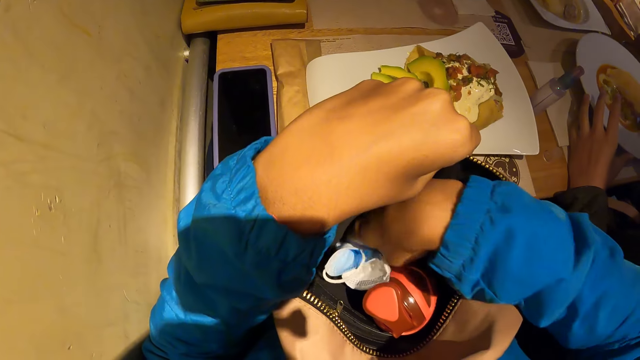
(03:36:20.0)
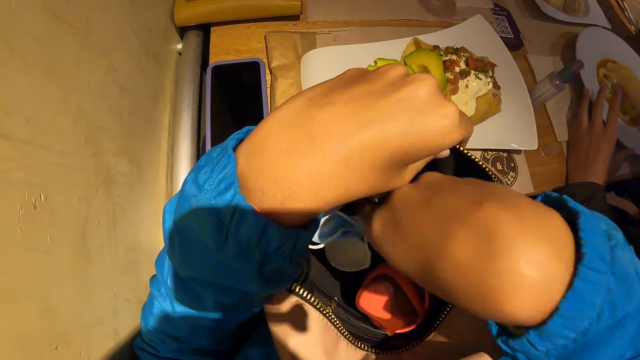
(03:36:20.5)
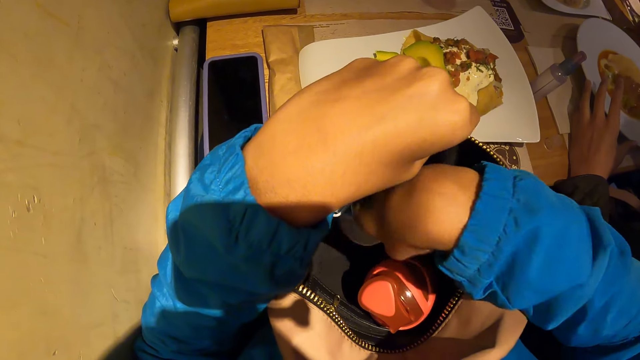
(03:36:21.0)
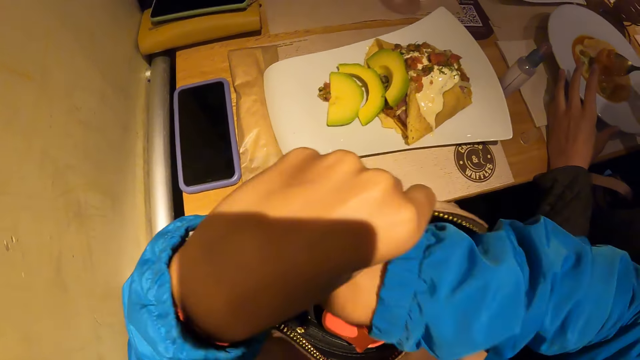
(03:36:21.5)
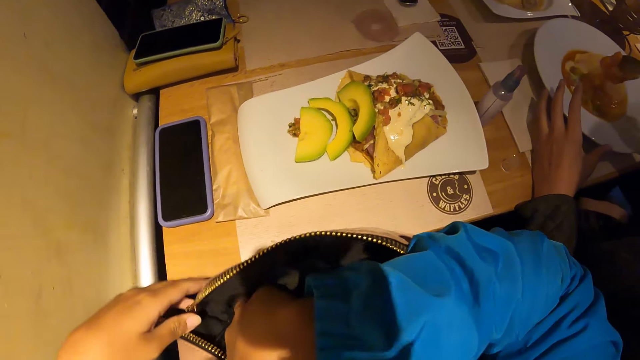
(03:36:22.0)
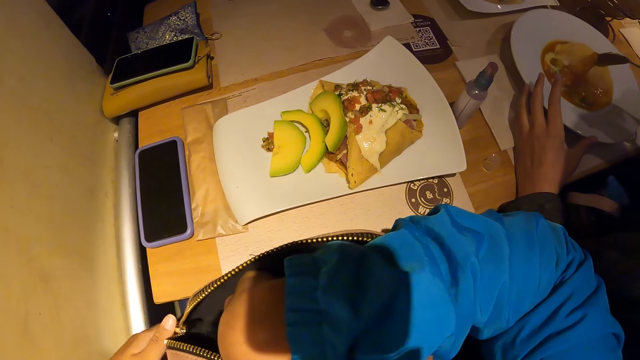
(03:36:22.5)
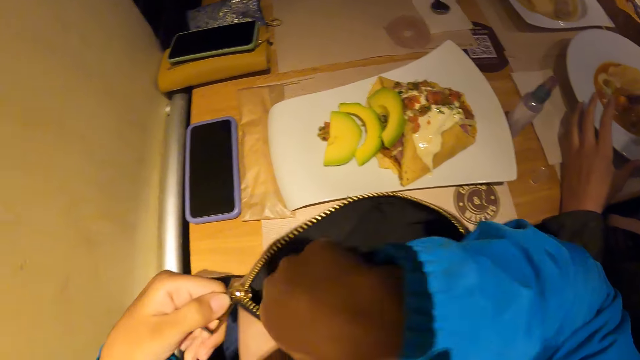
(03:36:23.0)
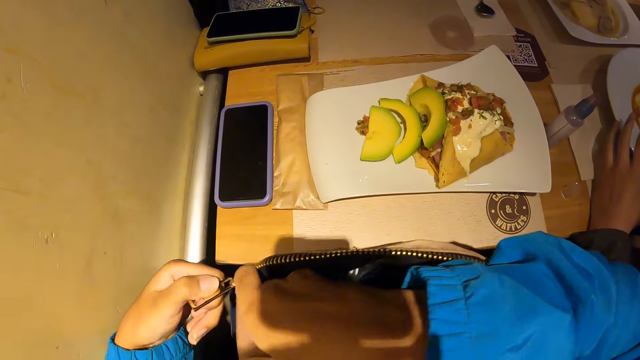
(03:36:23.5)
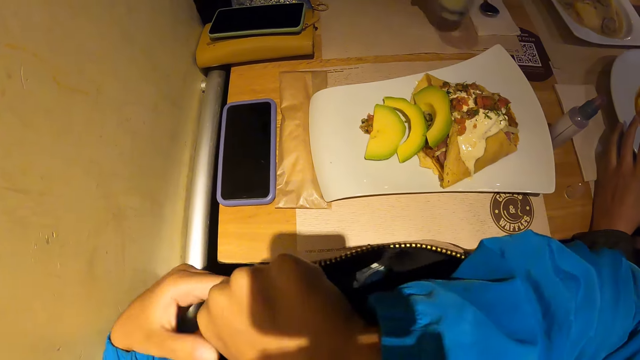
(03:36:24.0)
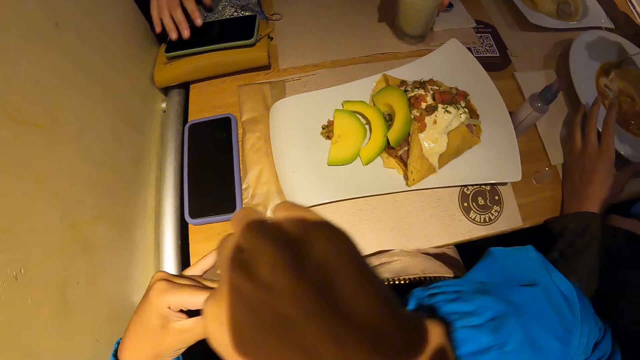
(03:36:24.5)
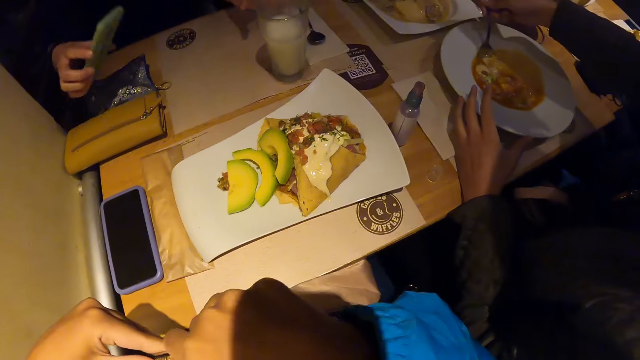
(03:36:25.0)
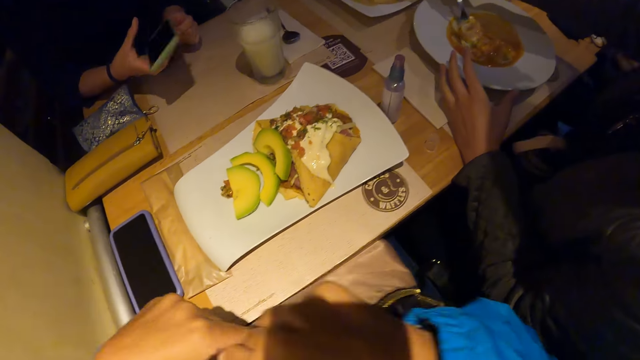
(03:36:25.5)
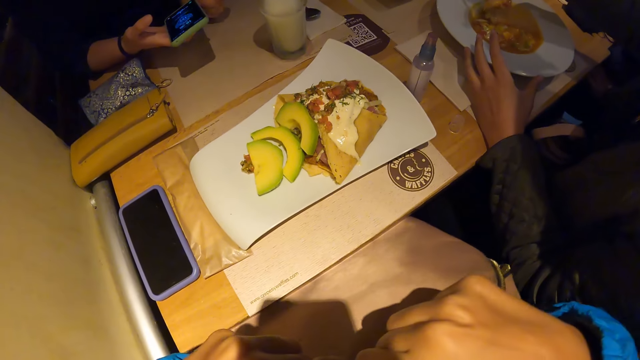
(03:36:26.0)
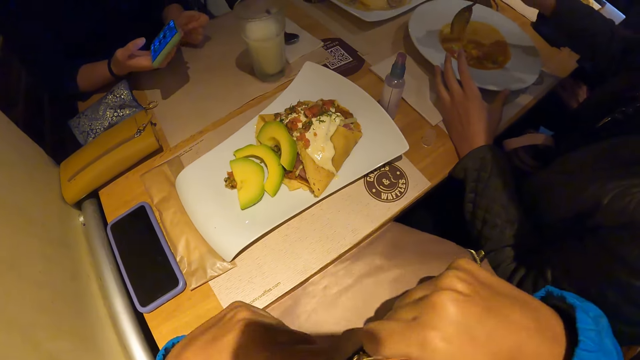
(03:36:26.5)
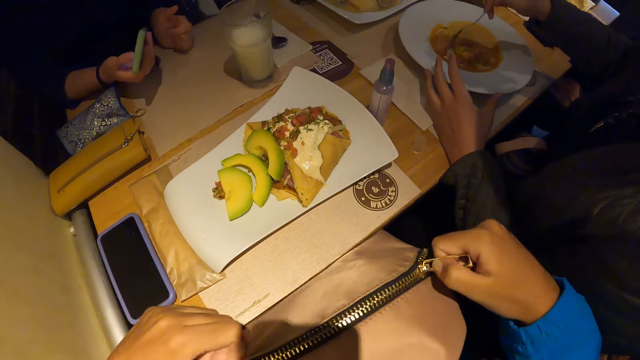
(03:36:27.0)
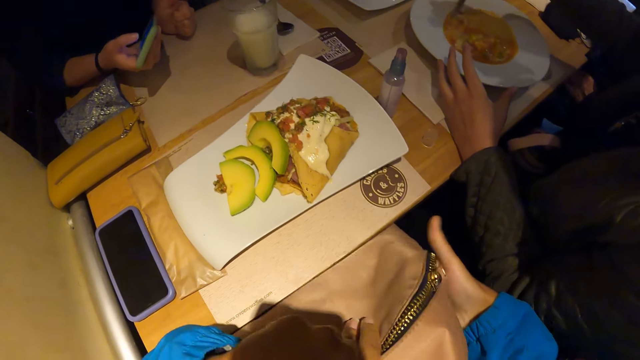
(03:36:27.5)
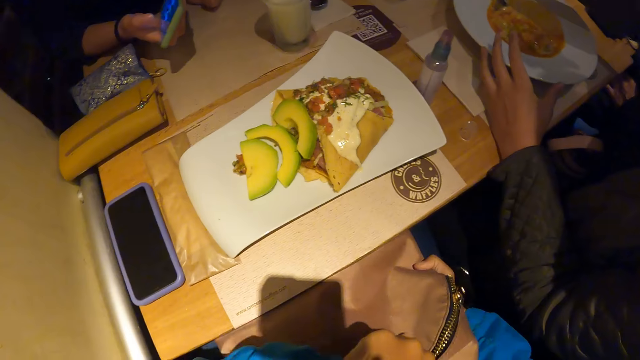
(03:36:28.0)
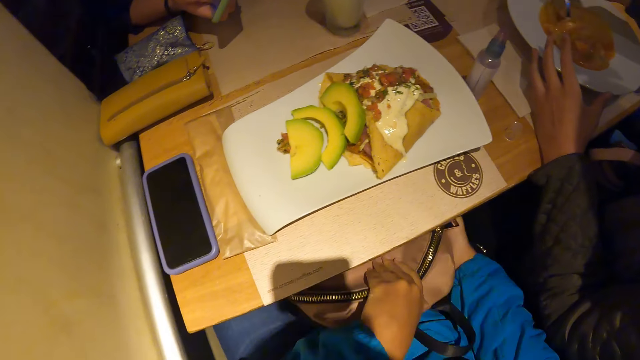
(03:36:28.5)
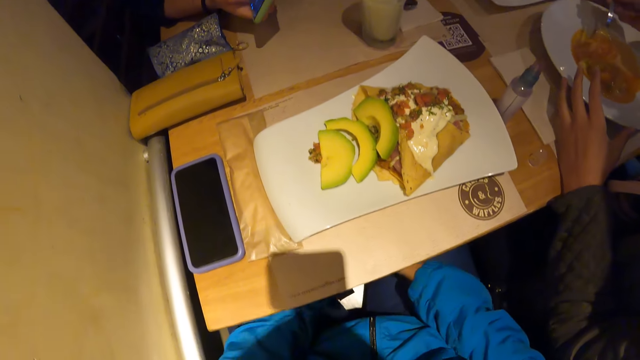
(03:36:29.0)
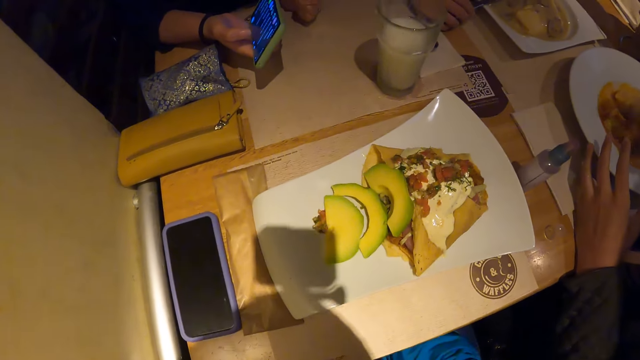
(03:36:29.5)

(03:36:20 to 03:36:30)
The camera wearer moves her hands and holds the zip. She zips the bag on her thigh with her right hand. A woman picks up a phone on the table with her right hand, touches a cup of milk on the table with her left hand and operates the phone with her right hand. The camera wearer holds the bag, puts the bag on the floor with both hands and pushes the bag under the table.

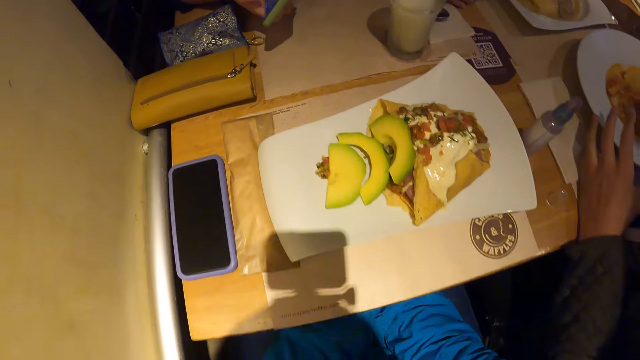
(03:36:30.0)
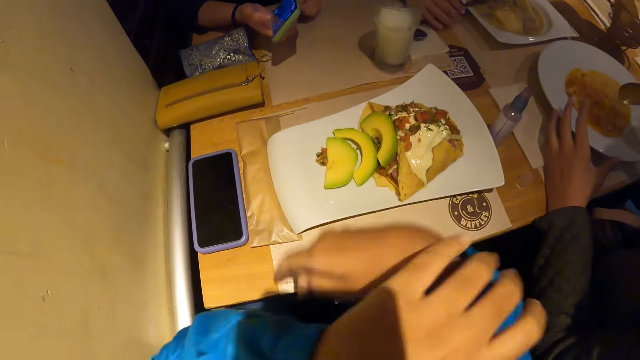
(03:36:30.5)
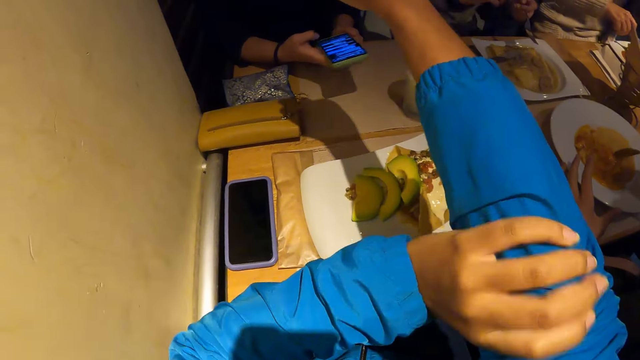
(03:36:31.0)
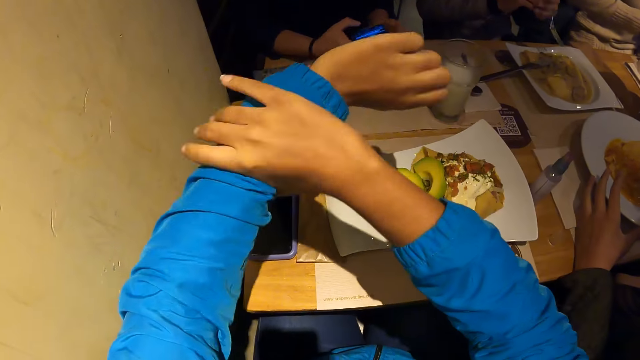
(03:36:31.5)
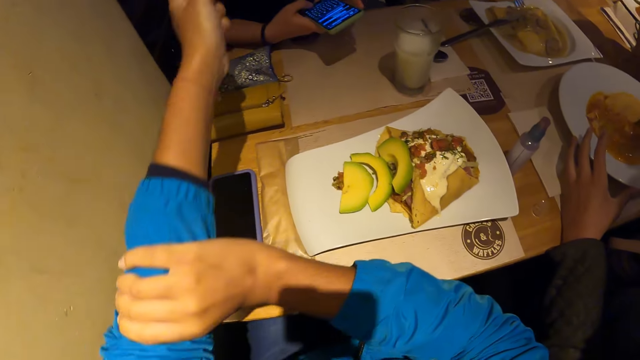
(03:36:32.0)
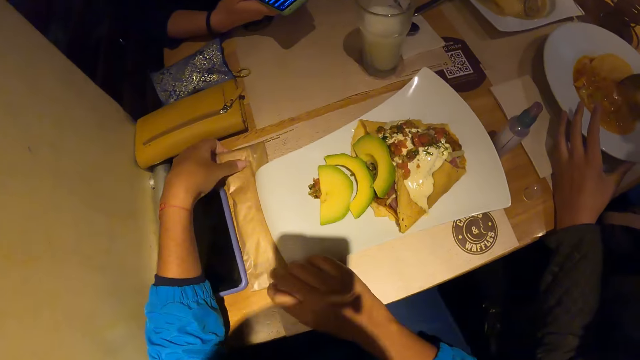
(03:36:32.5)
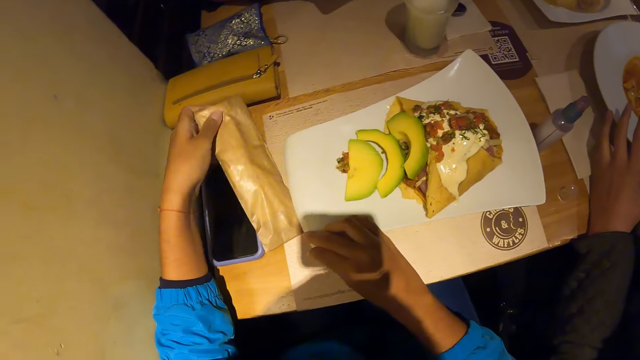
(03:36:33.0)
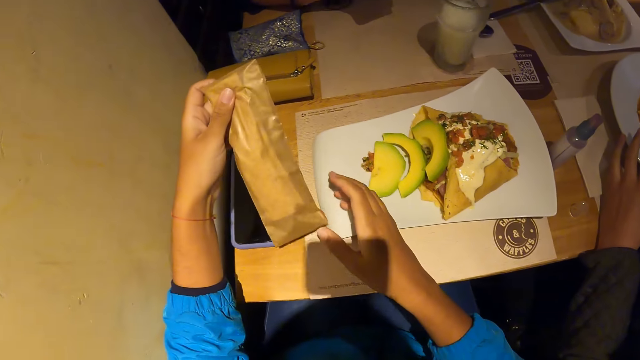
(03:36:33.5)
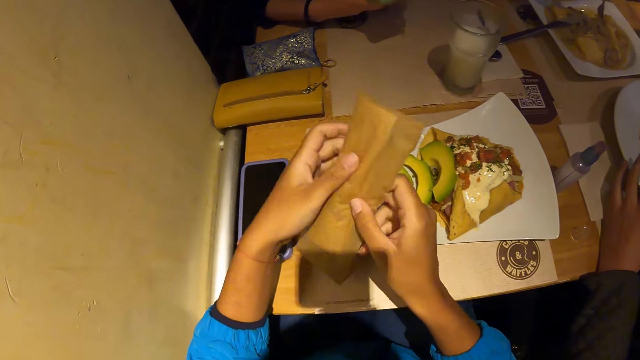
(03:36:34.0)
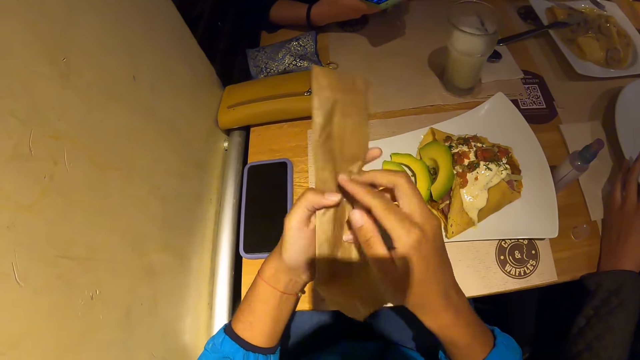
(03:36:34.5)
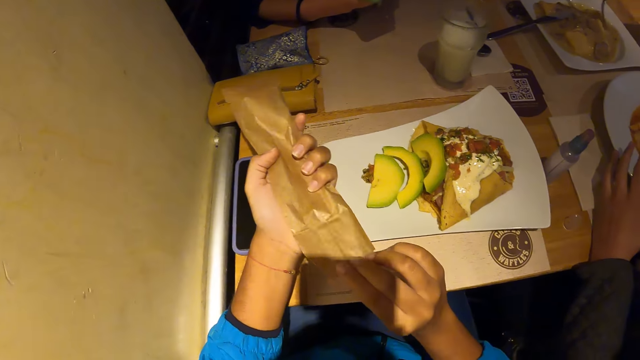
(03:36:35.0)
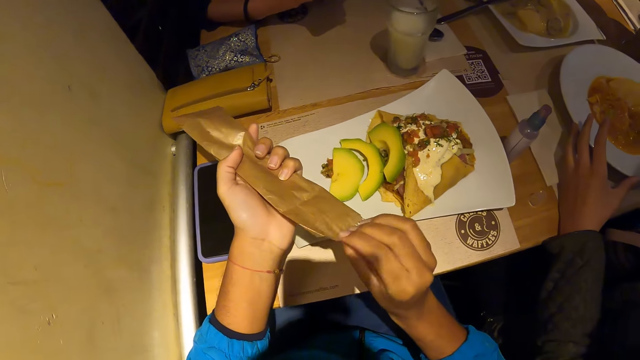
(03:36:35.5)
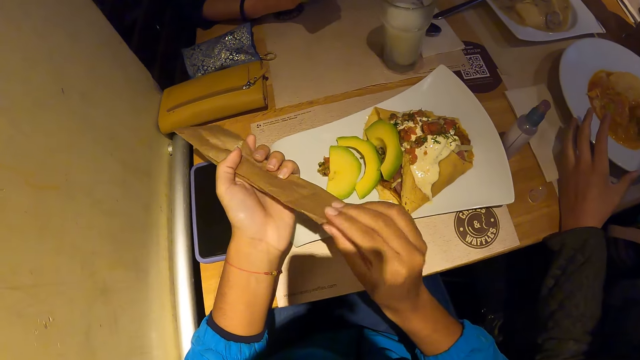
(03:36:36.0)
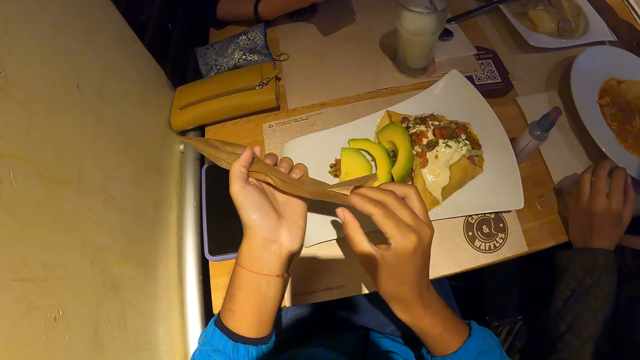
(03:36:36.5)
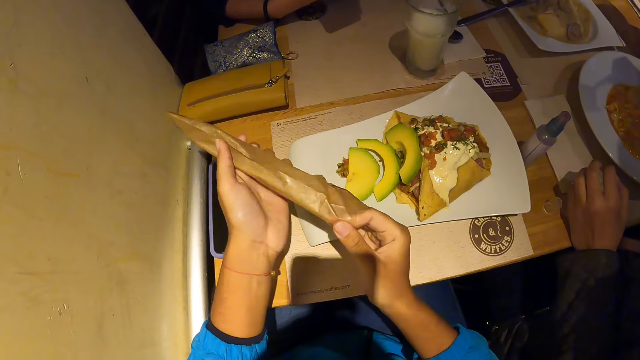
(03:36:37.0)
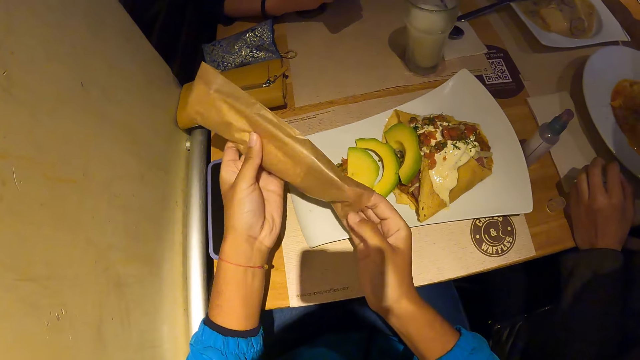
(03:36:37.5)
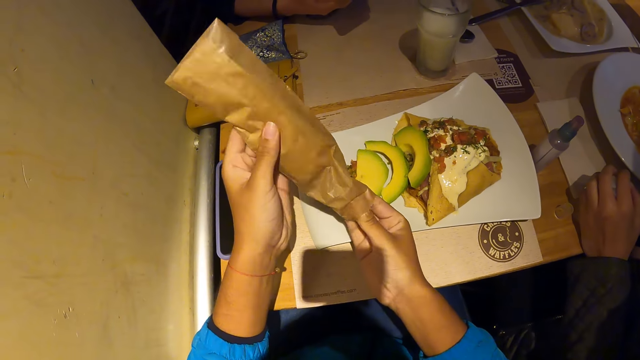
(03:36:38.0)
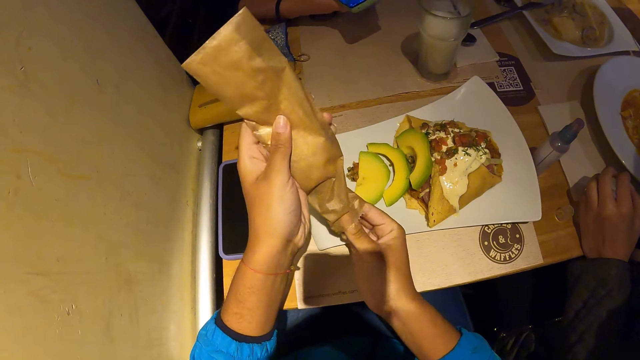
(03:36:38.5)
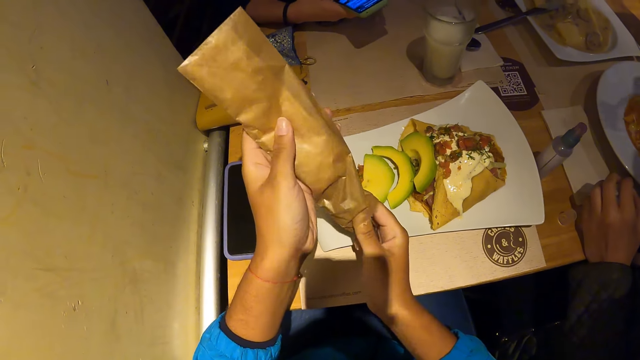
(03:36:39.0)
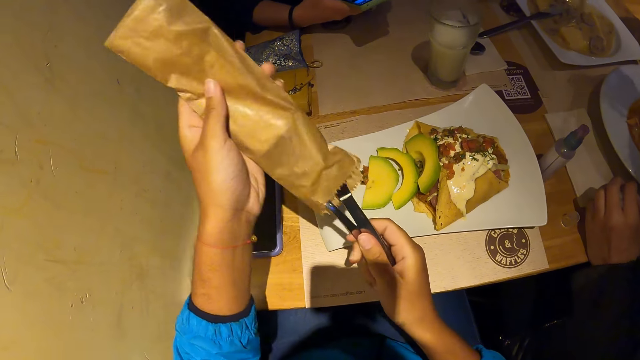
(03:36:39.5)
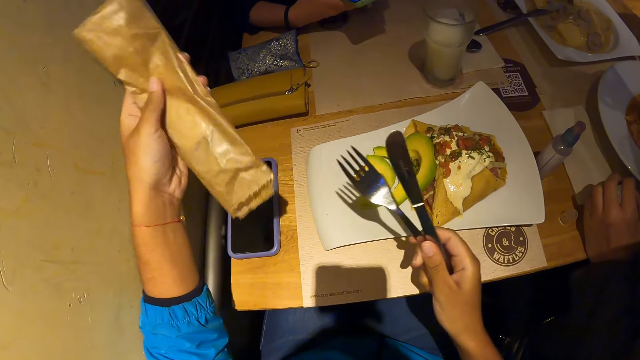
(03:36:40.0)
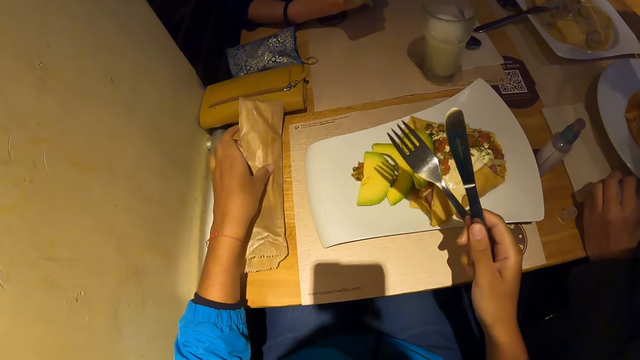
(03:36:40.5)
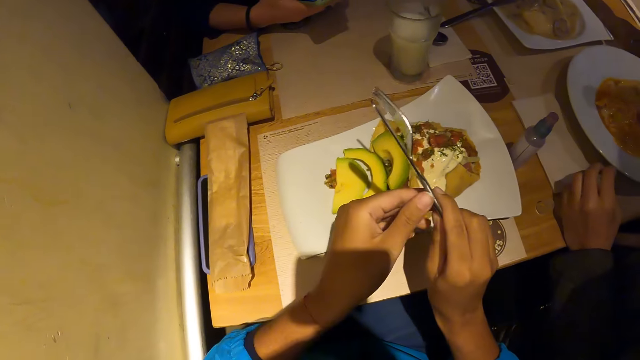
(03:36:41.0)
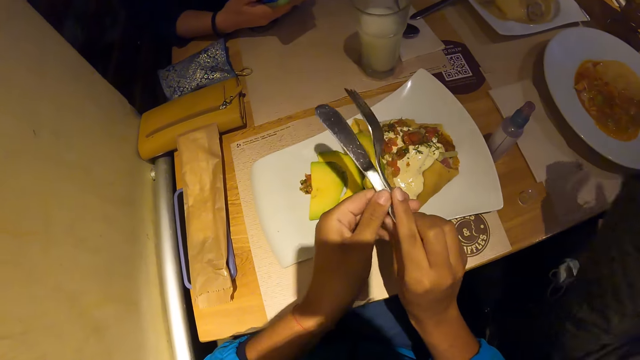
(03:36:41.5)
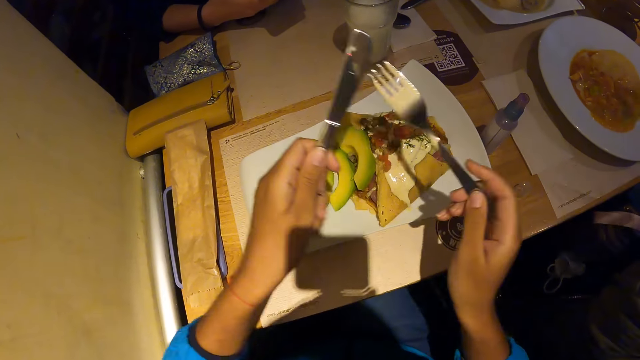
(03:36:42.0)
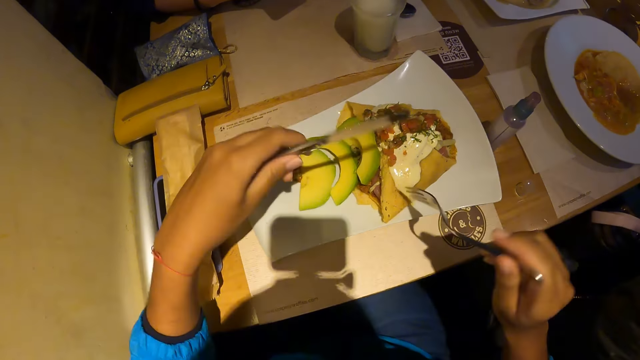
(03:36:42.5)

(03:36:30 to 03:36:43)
The camera wearer moves her hand up. She raises her right sleeve with her left hand. She folds the sweater. She raises her left sleeve with her right hand. She folds the sweater again. She picks up a pack of cutlery or paper on the table with her left hand. She moves her hands on the table. She holds the pack of cutlery in both hands. She opens the paper. She moves her hand in the paper. She takes out cutlery from the pack of cutlery with her right hand. She puts the pack of cutlery on a phone on the table with her left hand. She moves the paper down. She holds a fork in her right hand and holds a knife in her left hand.
